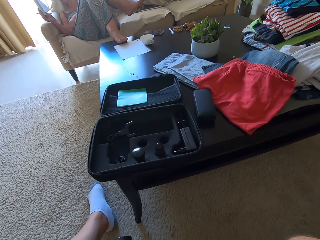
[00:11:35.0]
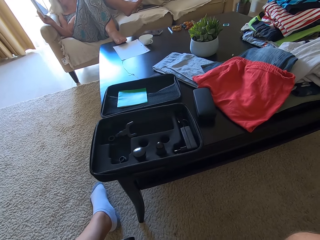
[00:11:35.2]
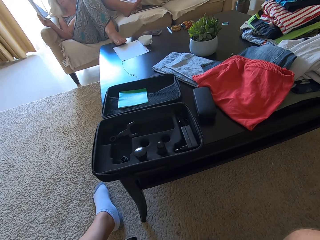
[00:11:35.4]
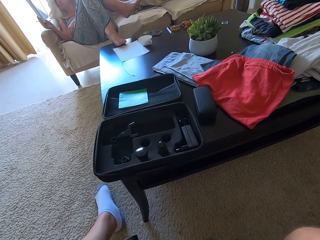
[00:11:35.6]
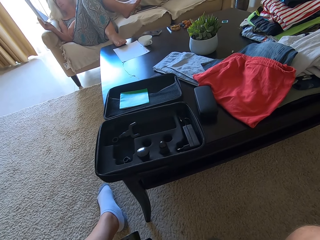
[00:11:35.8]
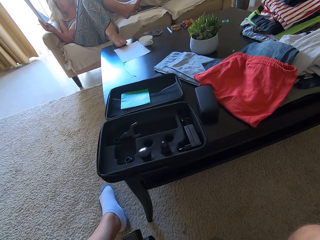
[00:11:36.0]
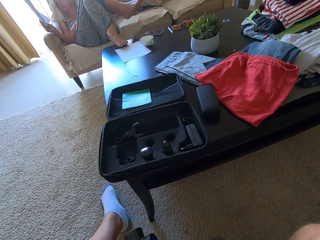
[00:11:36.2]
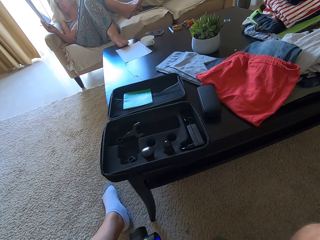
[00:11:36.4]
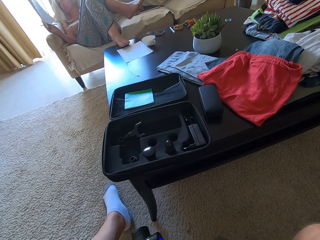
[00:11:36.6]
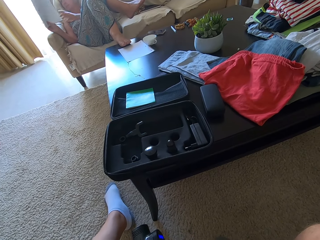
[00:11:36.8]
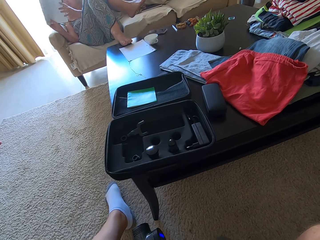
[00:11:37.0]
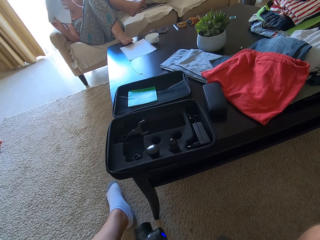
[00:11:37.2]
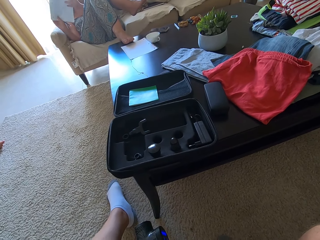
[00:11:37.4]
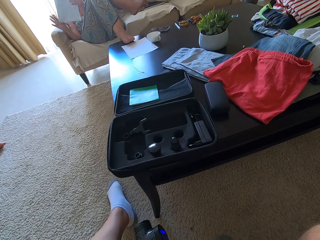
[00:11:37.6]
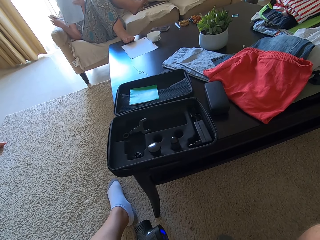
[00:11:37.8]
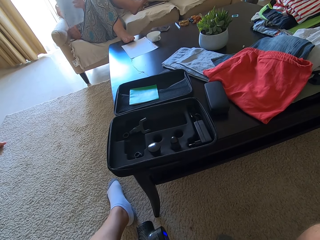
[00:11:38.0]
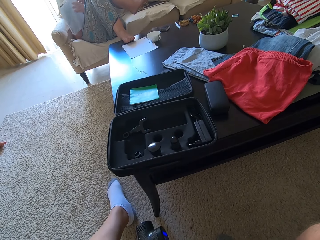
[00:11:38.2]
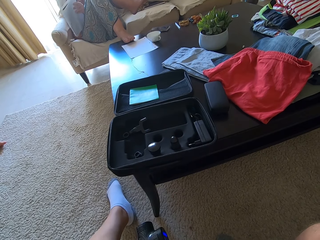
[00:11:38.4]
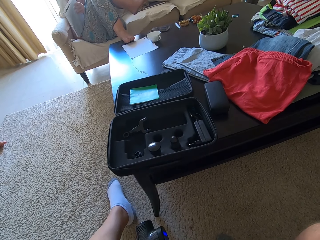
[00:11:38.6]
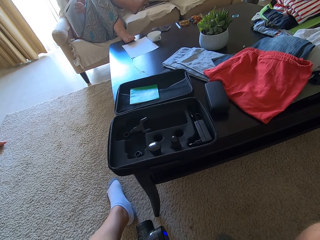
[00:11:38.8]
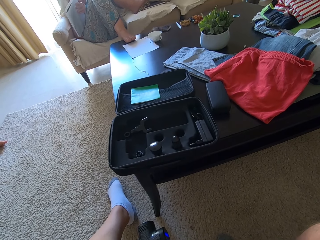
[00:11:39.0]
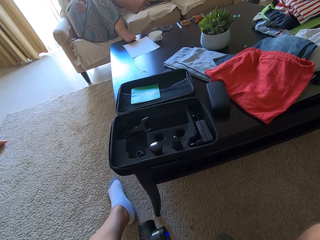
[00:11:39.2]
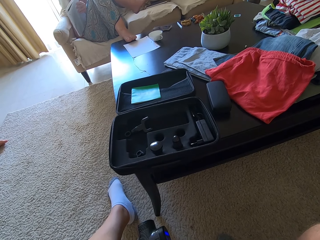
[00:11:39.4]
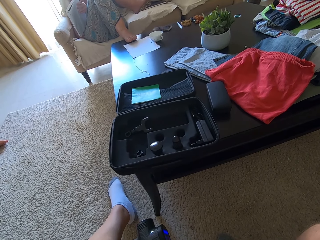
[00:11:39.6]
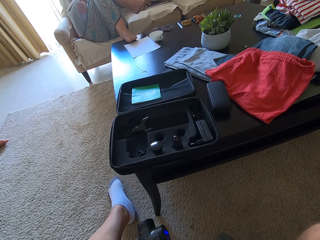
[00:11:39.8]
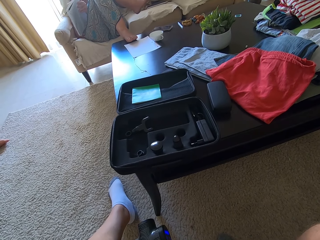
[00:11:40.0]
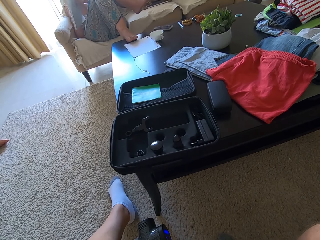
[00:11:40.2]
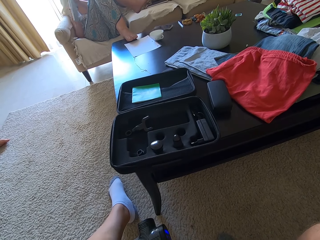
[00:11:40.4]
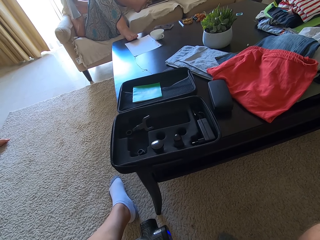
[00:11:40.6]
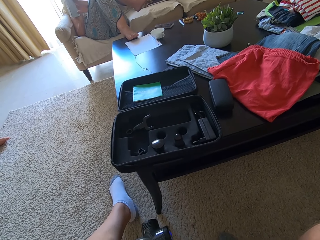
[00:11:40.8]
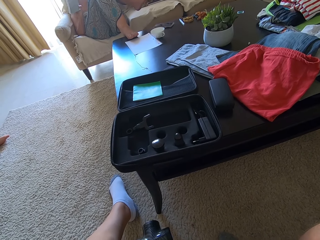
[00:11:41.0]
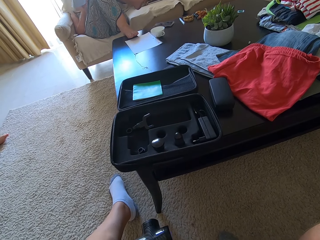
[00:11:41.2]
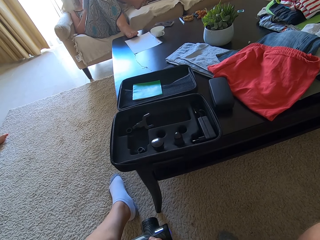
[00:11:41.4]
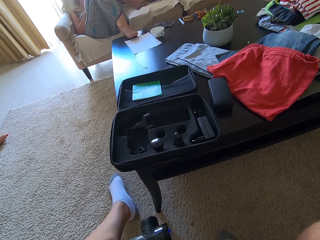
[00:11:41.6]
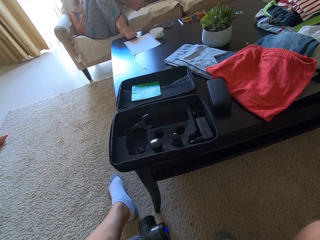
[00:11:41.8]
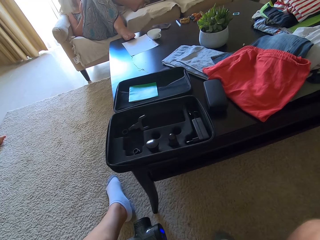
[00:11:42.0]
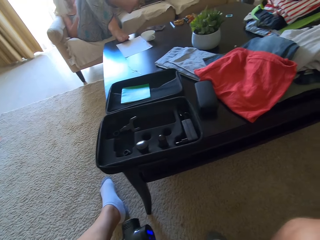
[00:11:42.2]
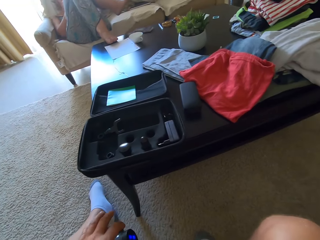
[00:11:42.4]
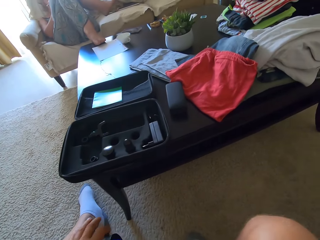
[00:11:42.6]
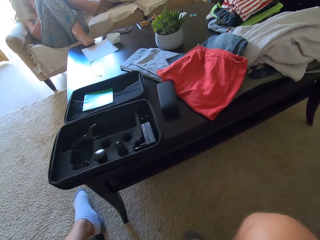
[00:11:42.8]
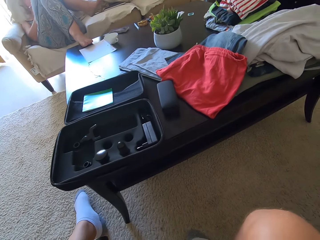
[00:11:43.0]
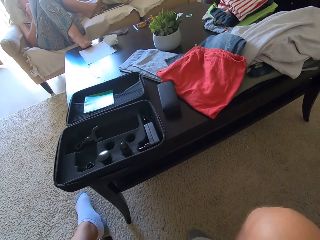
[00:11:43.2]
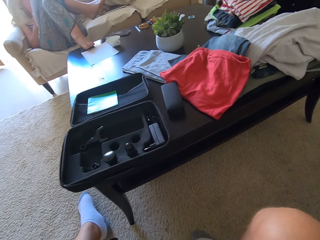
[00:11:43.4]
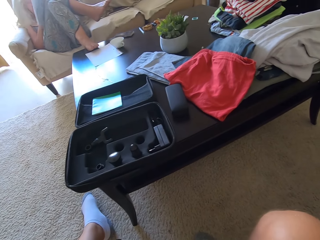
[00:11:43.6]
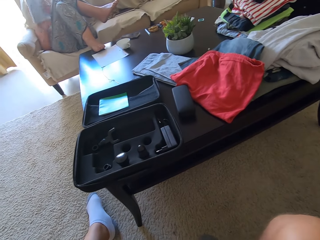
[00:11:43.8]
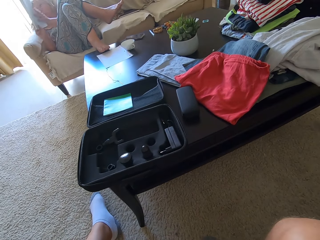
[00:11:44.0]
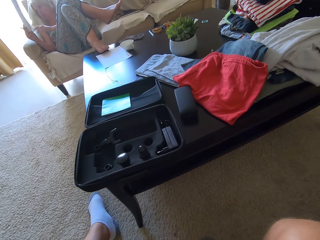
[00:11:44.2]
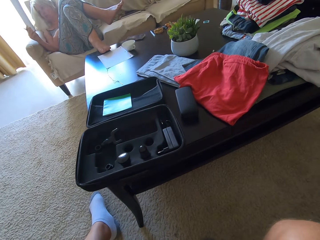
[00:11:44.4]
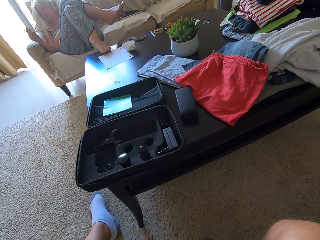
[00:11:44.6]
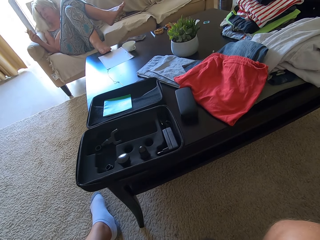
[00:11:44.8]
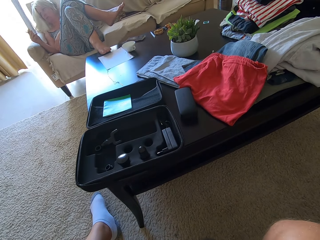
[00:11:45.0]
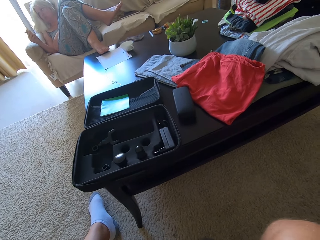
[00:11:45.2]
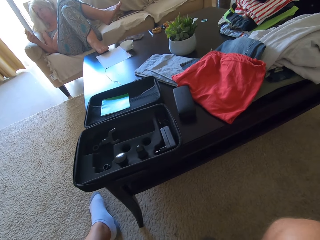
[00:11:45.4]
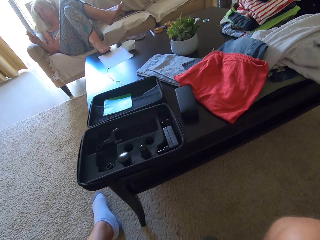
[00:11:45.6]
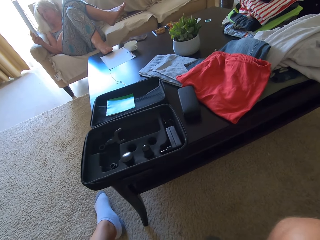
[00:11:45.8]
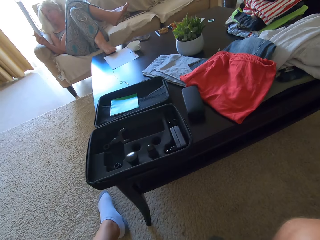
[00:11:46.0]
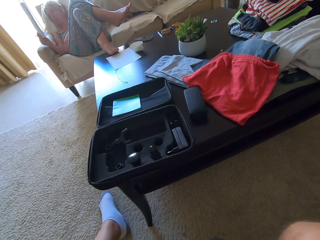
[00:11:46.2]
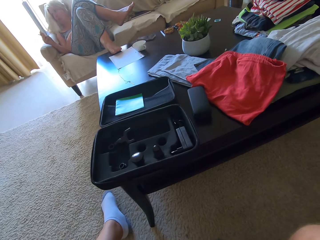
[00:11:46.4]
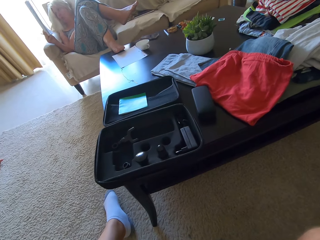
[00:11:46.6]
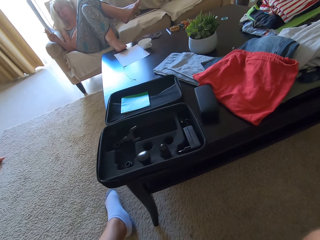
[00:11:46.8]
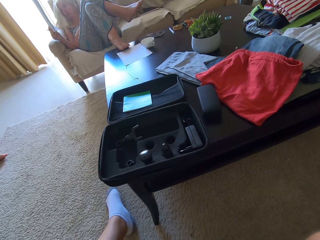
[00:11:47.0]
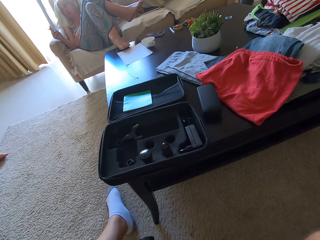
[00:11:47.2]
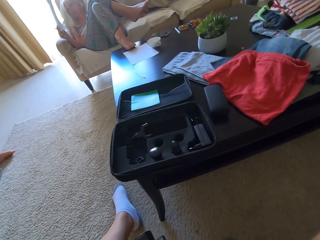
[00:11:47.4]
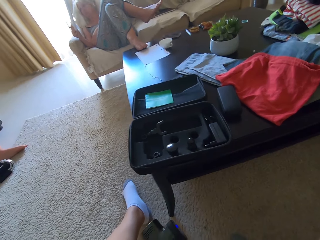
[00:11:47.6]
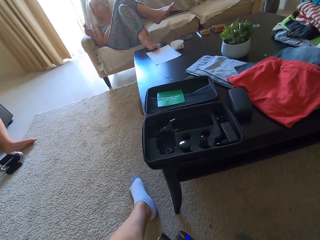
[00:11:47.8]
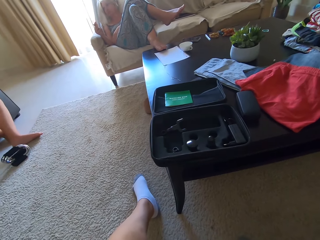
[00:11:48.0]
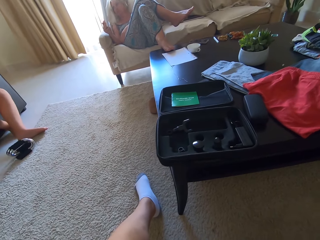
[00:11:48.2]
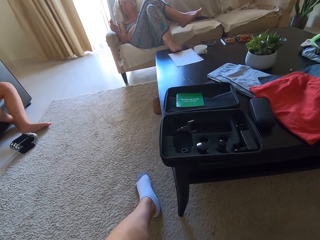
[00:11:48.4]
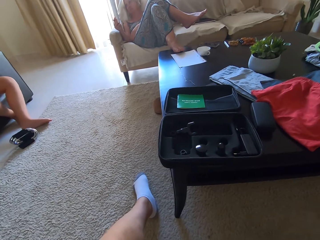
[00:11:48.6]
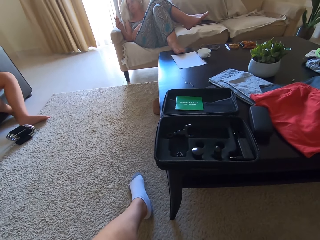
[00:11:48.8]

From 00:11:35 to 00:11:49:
A person writes in a book, lifts the book, writes in the book and lifts the book.

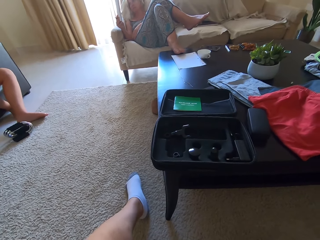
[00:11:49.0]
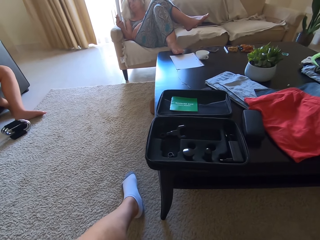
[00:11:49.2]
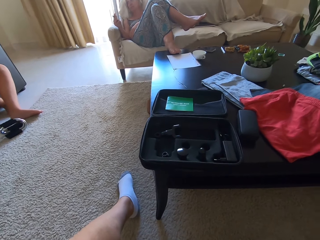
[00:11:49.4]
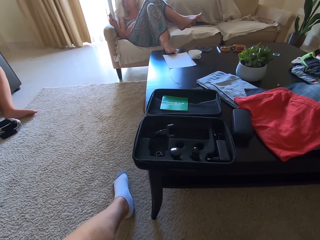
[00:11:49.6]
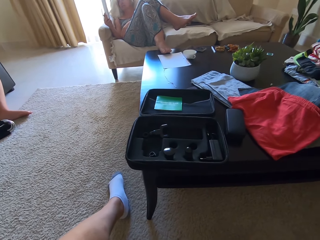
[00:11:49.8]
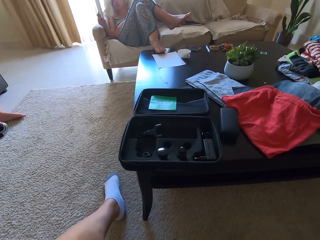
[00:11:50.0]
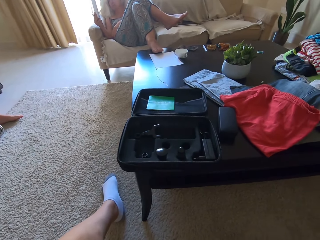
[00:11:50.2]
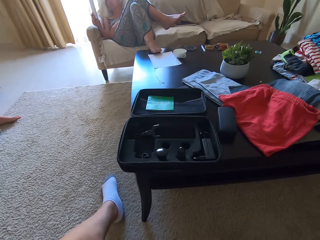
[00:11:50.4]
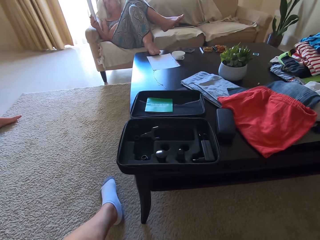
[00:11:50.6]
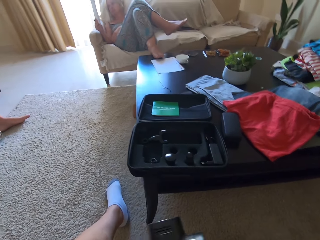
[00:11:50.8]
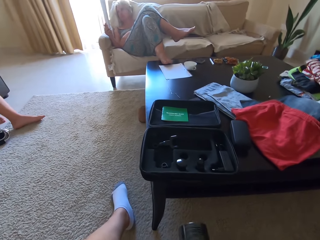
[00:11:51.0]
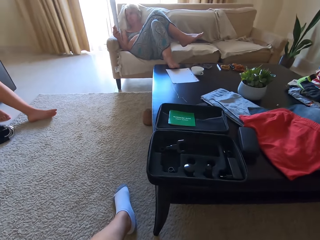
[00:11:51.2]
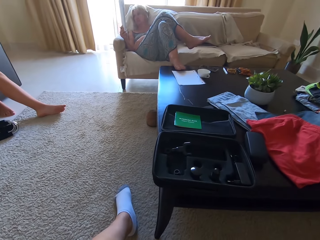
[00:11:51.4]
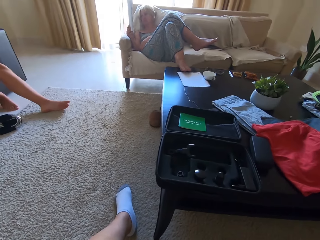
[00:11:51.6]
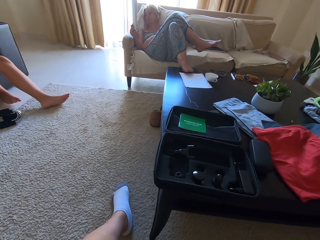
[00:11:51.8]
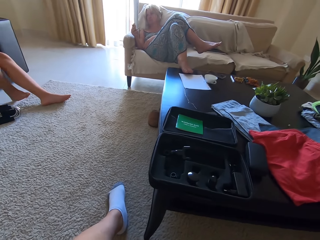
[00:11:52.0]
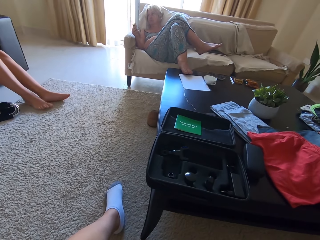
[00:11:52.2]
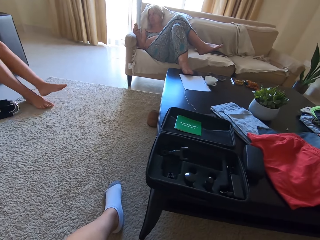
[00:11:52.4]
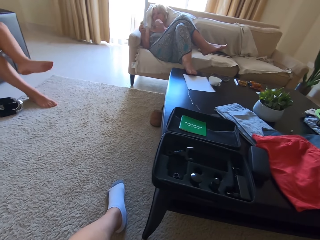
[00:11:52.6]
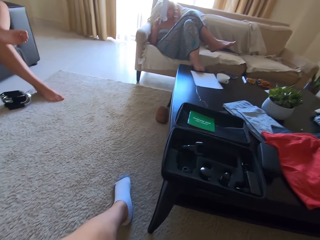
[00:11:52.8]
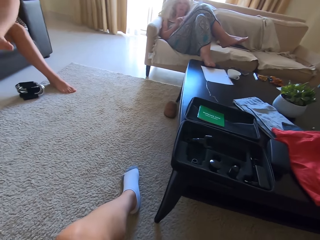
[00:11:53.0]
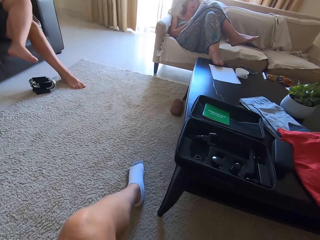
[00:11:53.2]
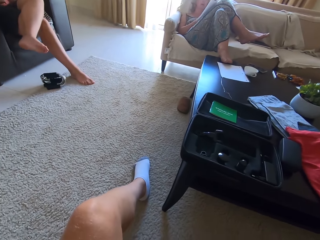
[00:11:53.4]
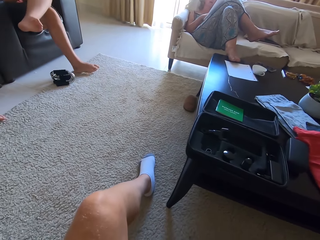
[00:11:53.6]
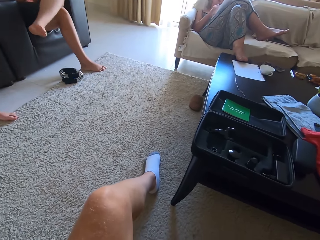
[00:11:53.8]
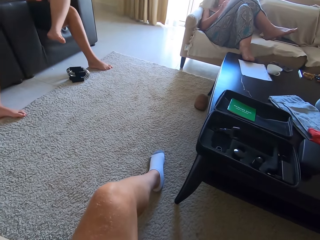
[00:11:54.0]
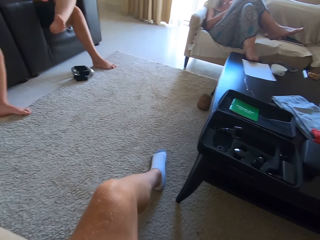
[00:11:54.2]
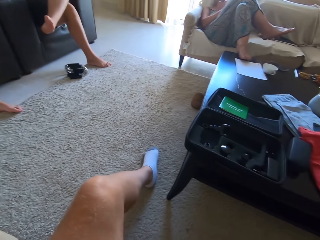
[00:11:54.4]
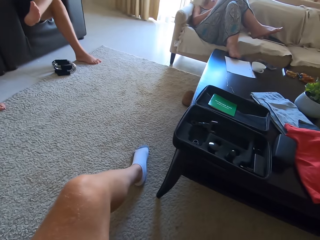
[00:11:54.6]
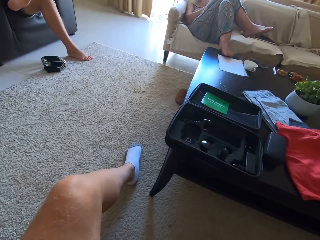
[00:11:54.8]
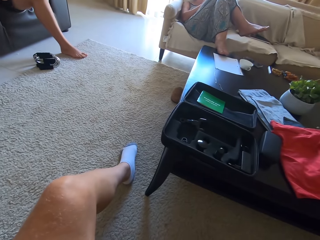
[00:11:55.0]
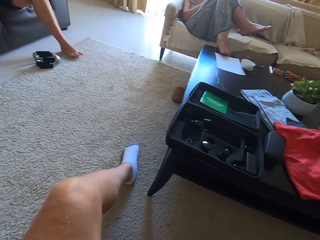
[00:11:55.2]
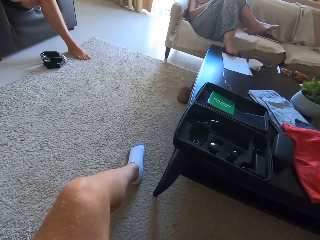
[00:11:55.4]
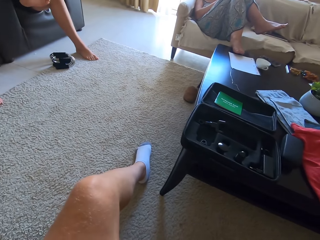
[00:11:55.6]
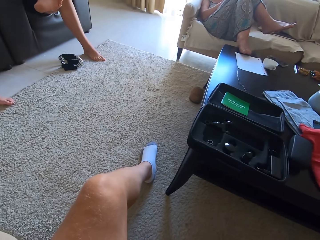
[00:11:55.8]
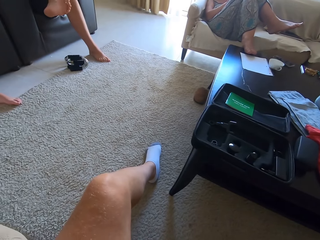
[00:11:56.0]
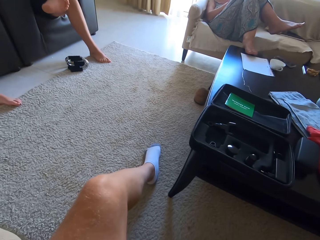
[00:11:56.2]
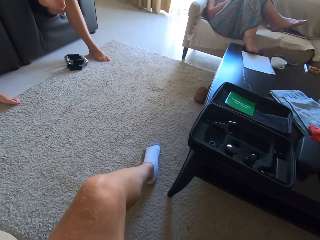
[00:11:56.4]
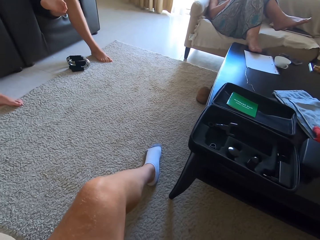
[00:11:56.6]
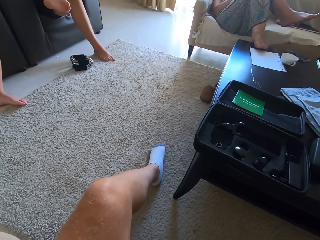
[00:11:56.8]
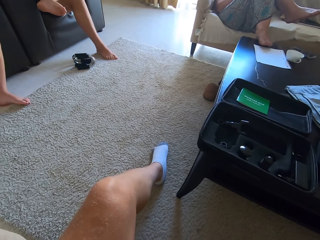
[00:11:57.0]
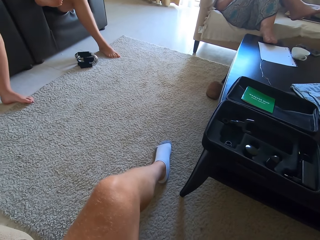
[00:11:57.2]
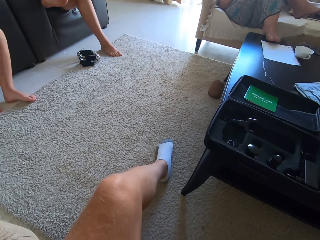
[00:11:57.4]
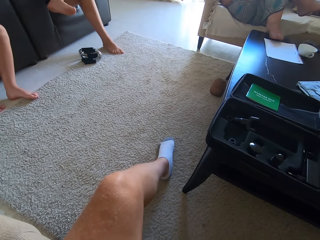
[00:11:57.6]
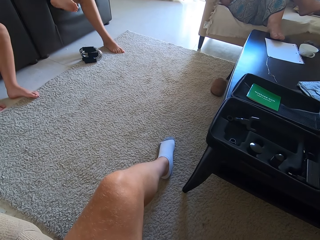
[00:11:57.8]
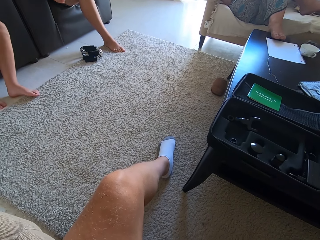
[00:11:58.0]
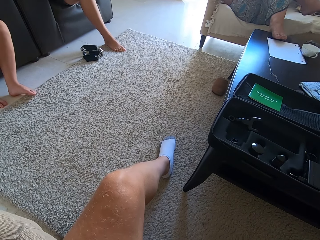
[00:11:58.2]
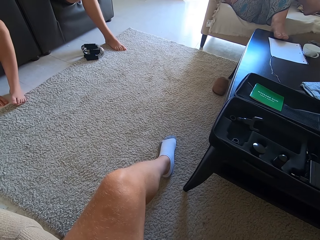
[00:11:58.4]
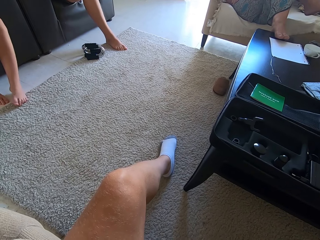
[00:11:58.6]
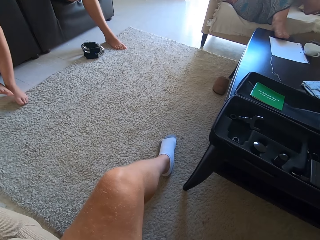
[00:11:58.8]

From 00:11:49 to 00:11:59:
A person crosses the legs.
